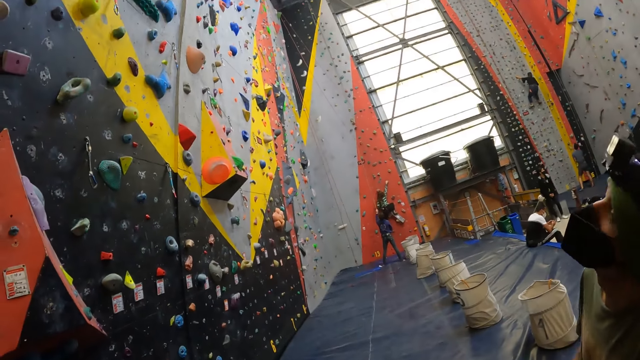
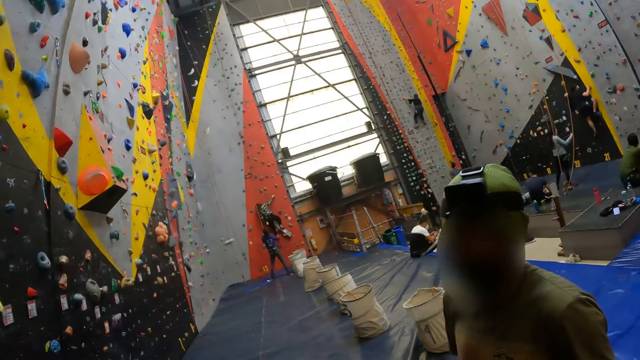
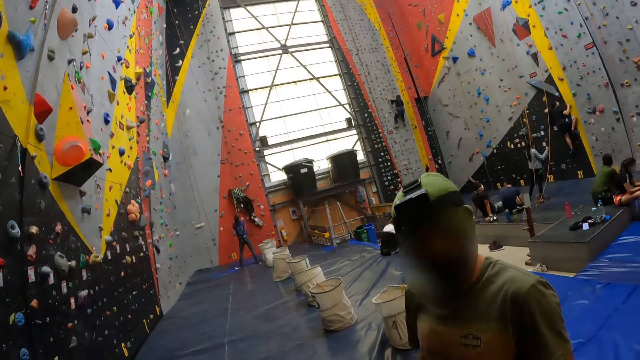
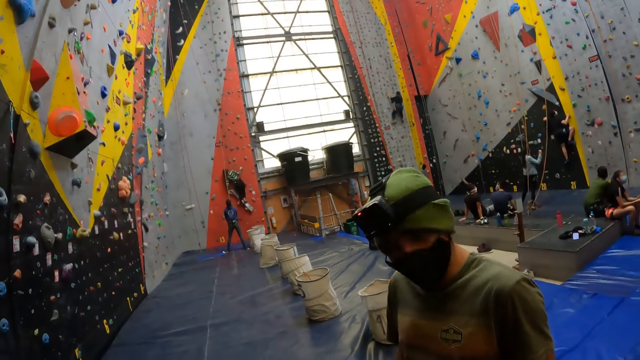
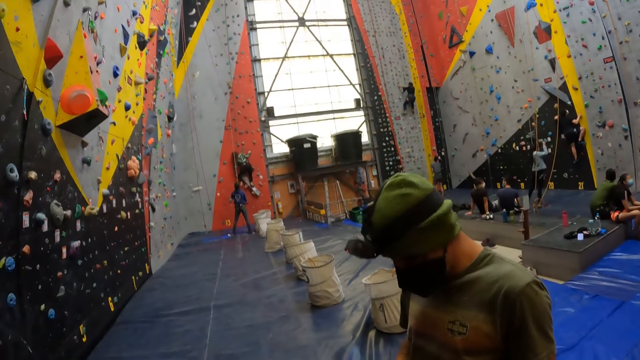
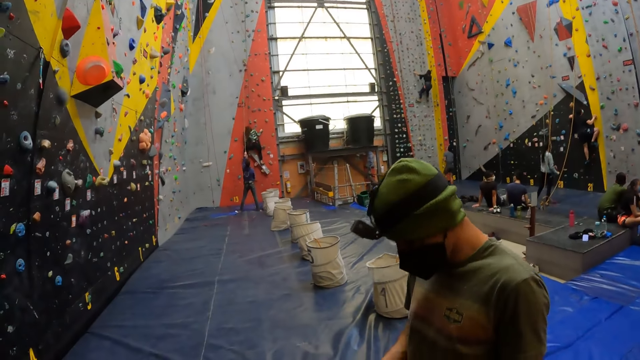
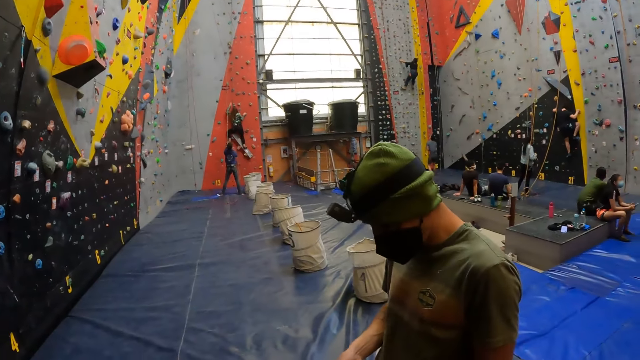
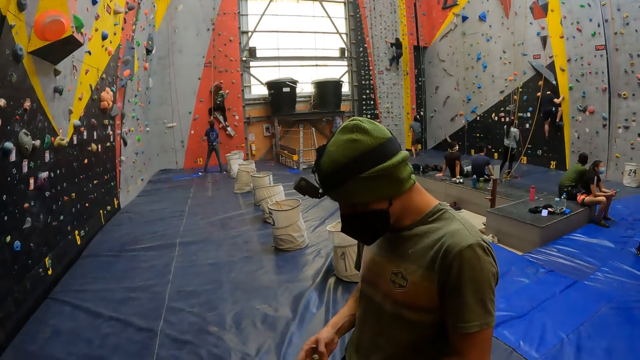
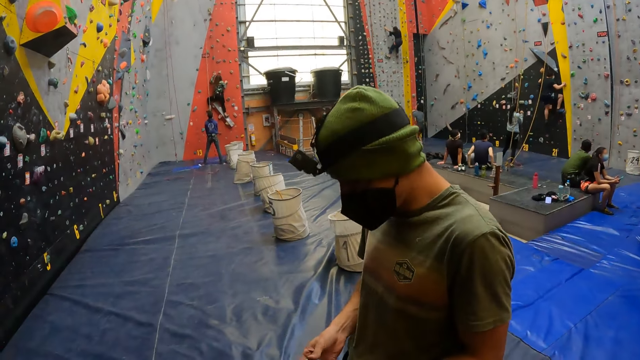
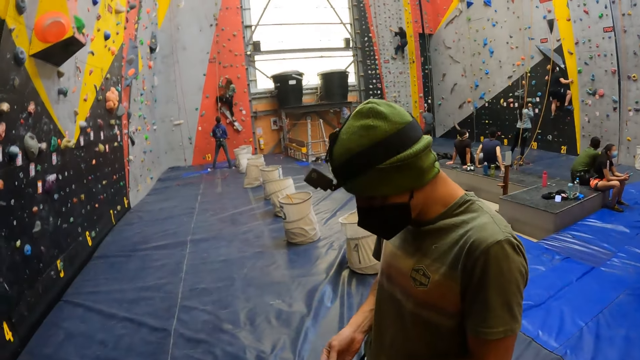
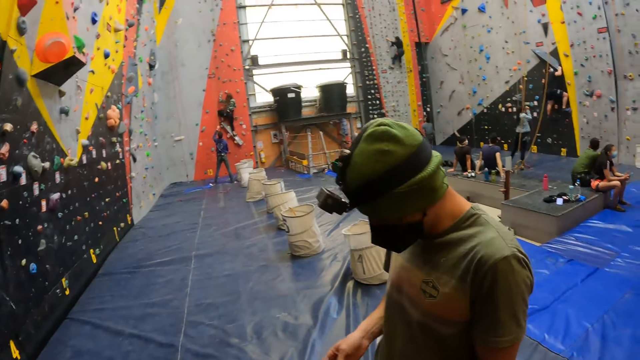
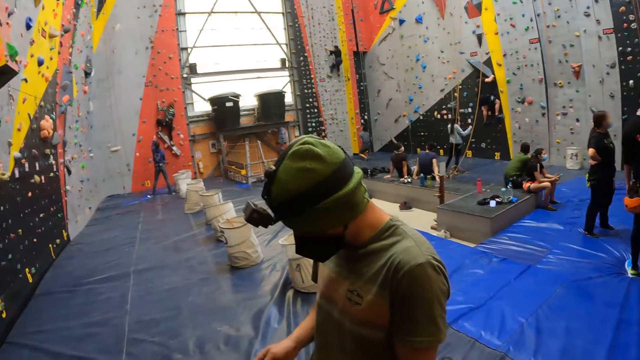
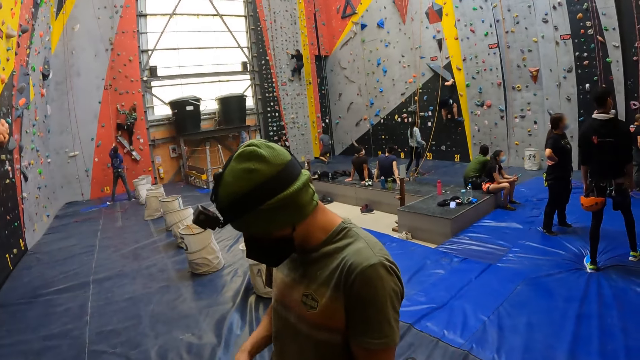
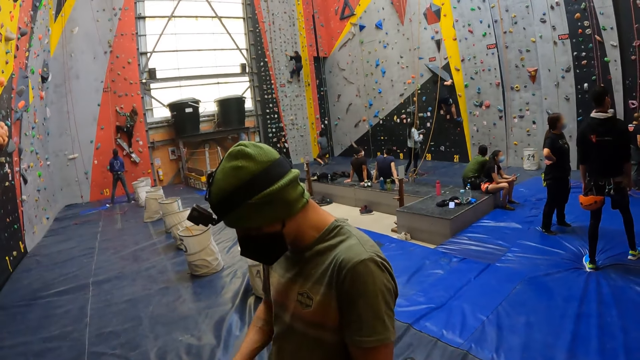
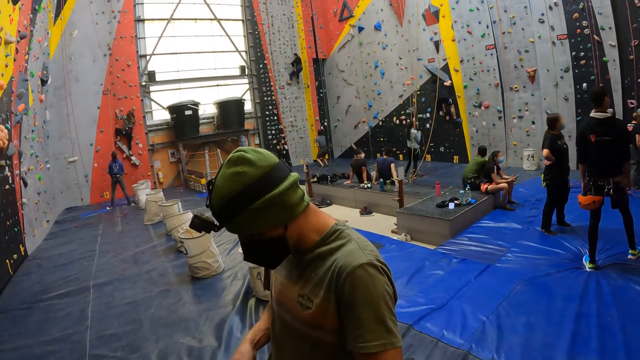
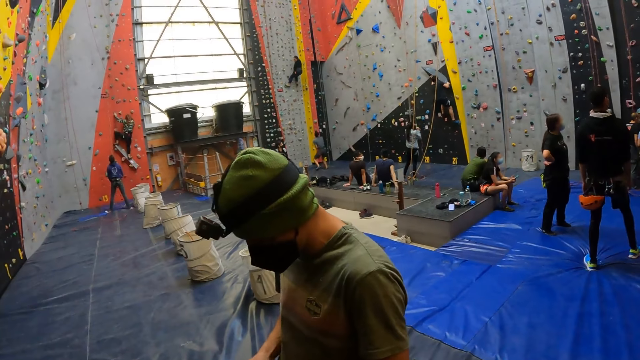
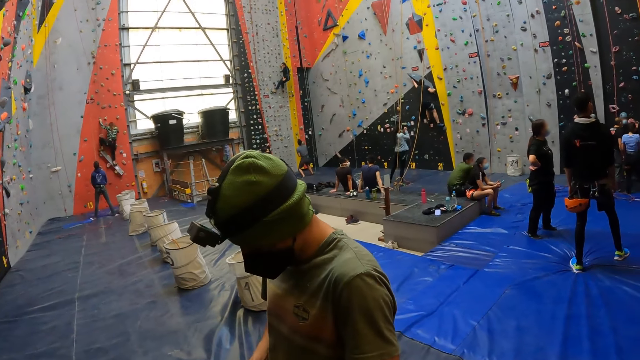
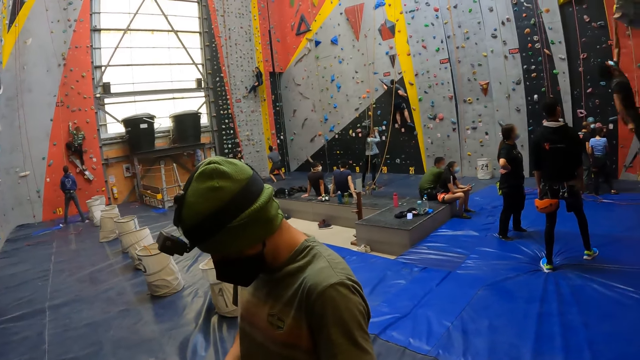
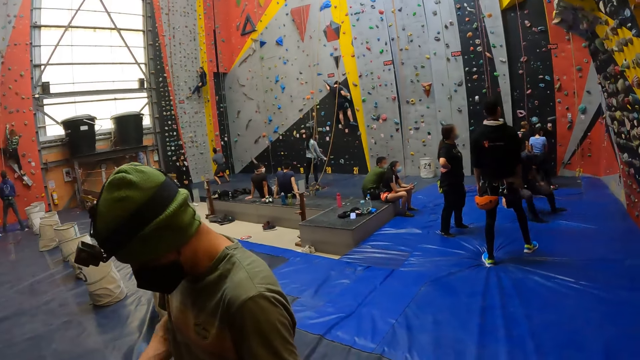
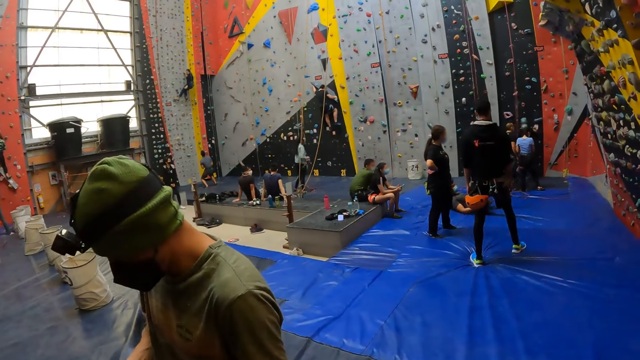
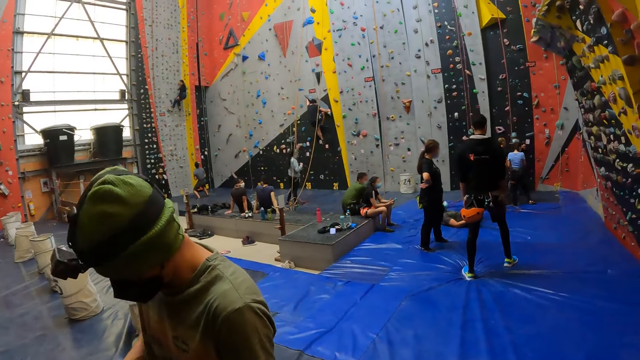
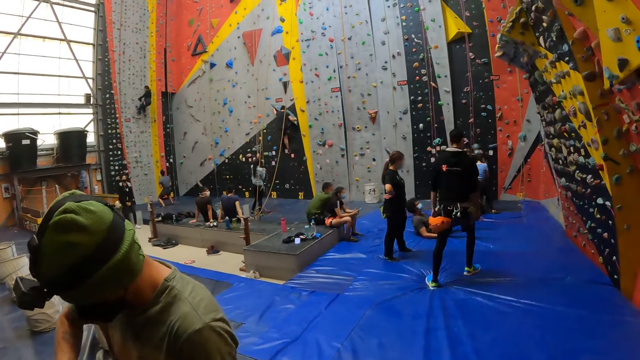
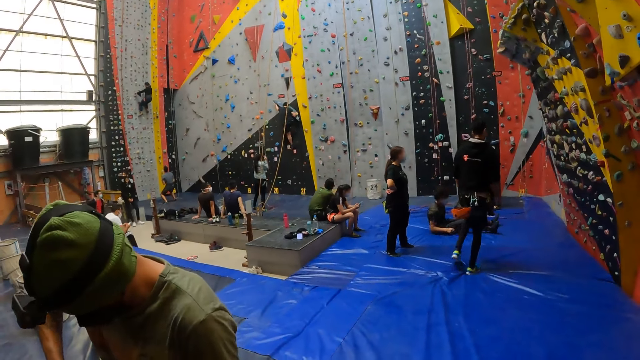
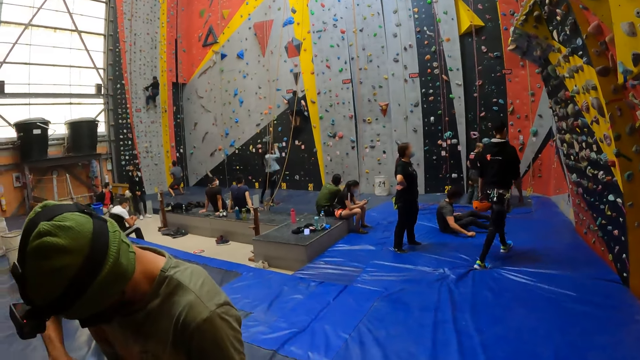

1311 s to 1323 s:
The camera wearer looks around.

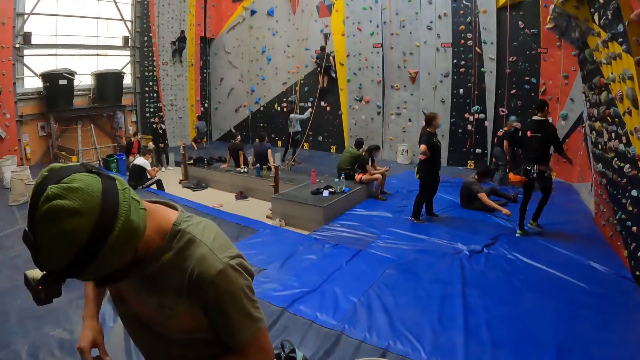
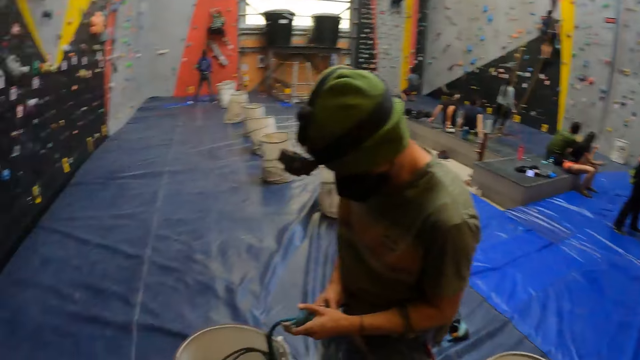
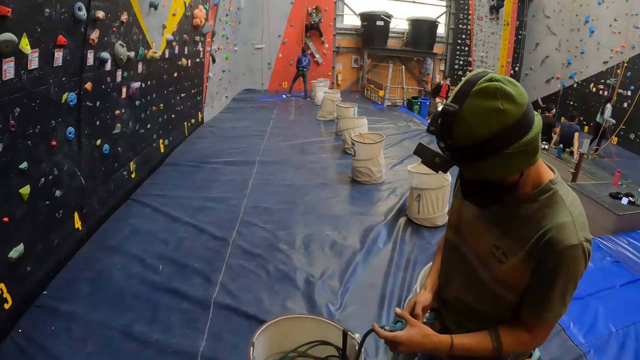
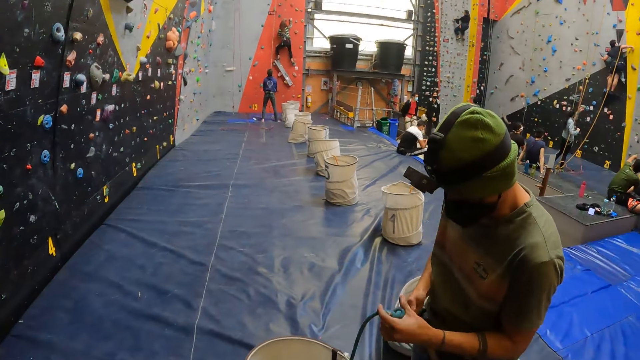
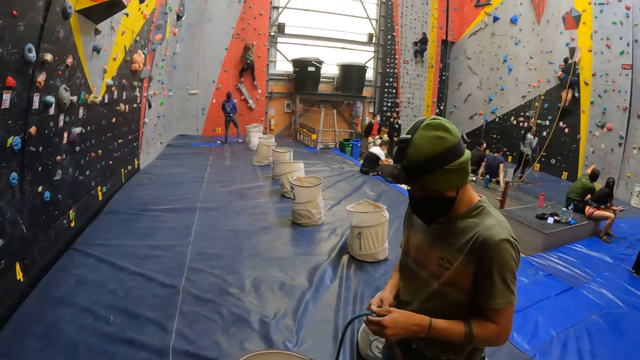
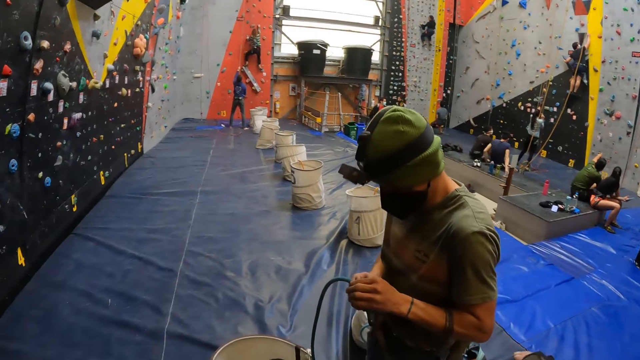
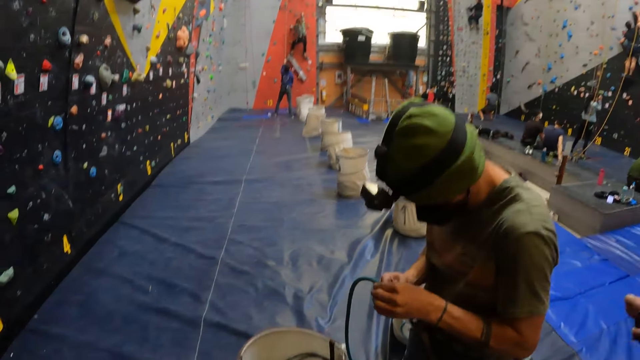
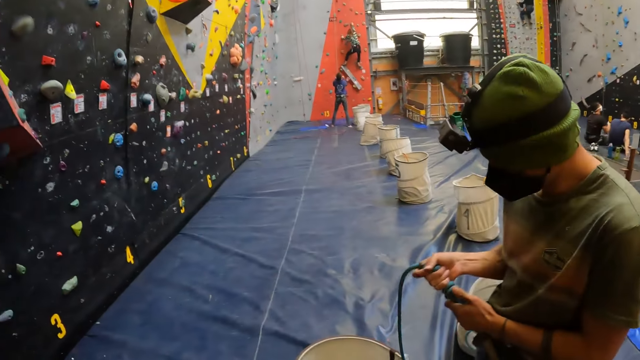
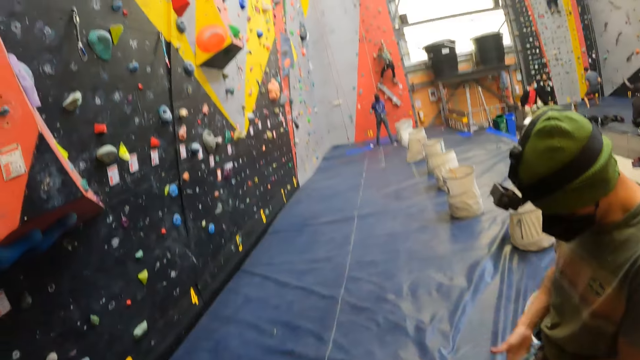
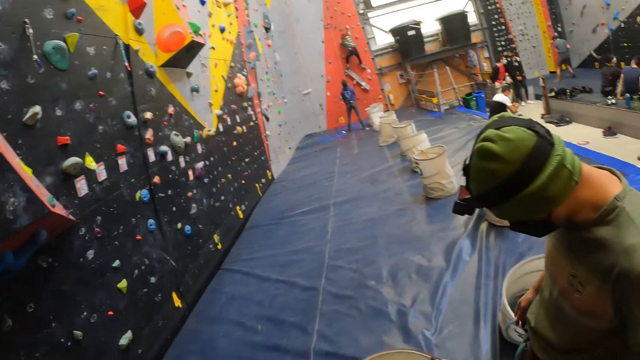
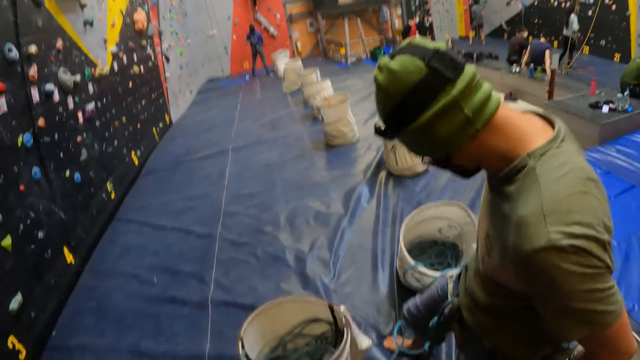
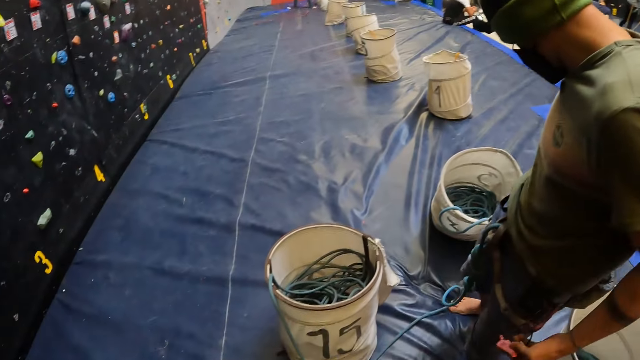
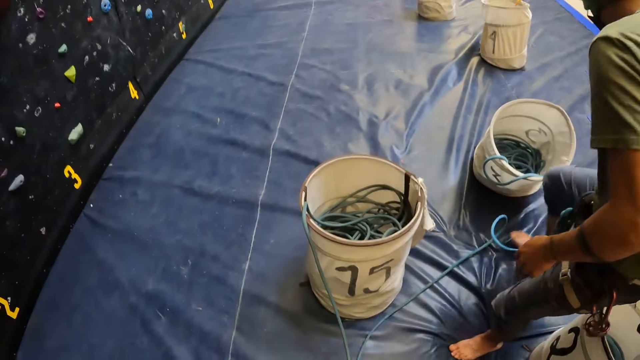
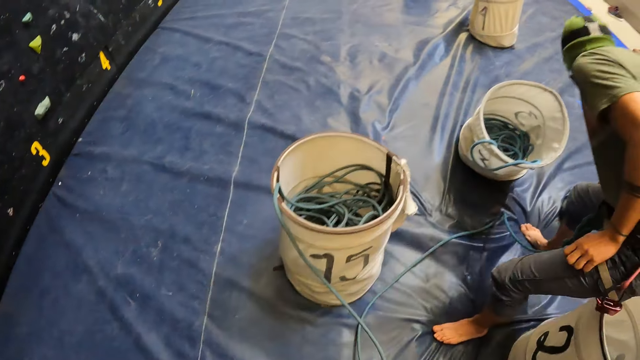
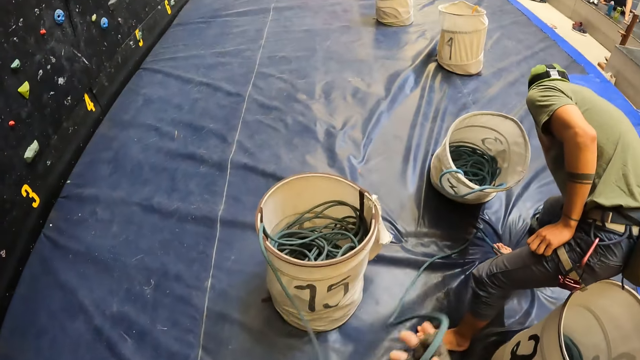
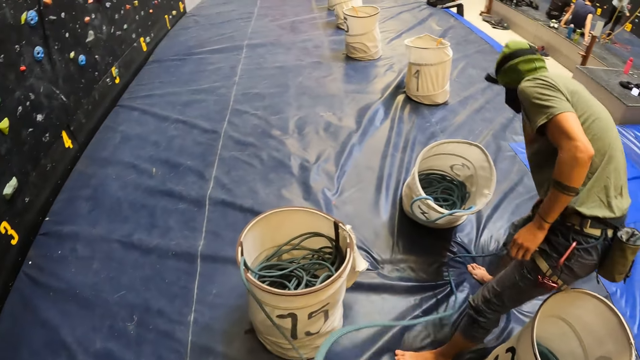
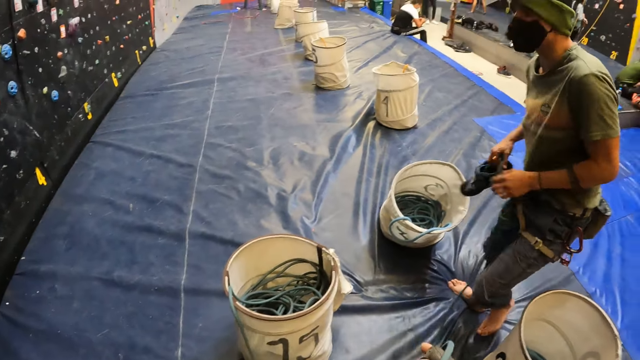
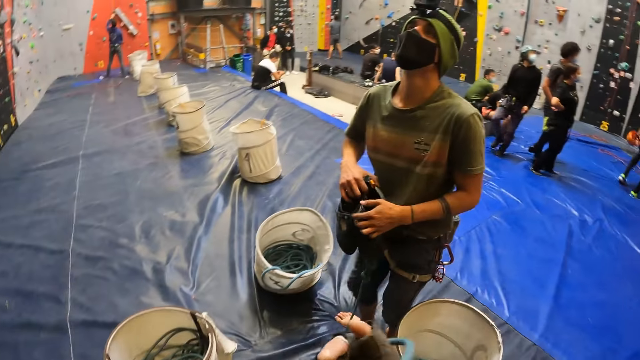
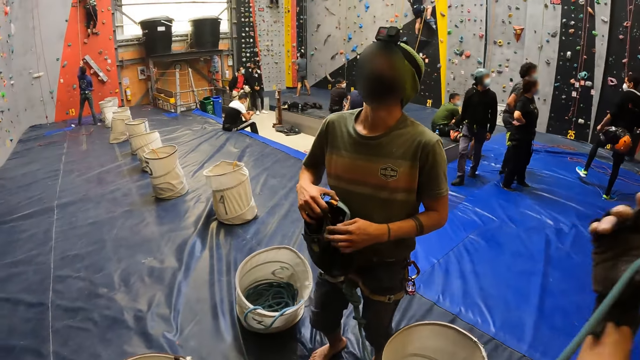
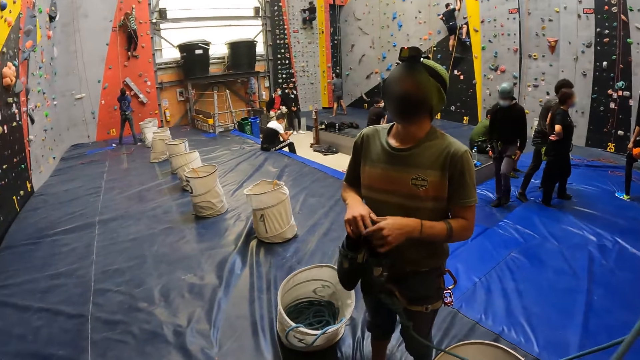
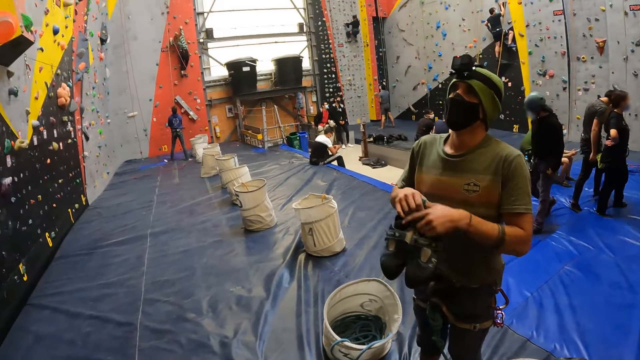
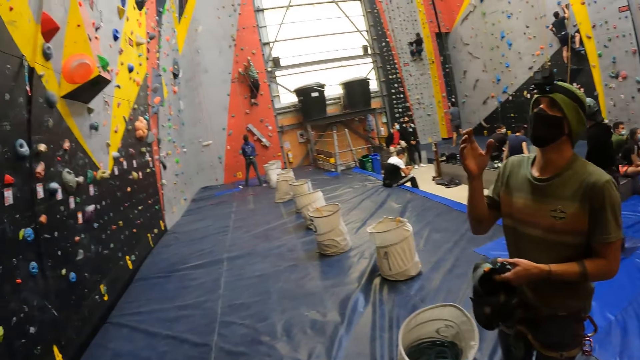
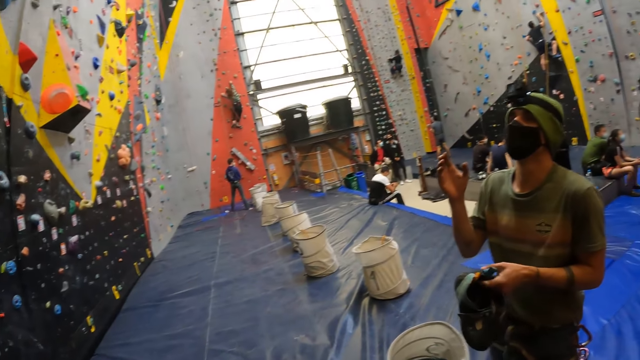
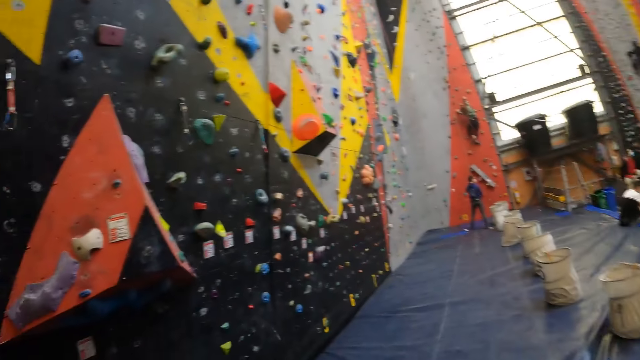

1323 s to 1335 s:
A man moves backwards and picks up shoes. The camera wearer pulls a rope. The man touches the shoes with the left hand and passes the shoes to the left hand.
